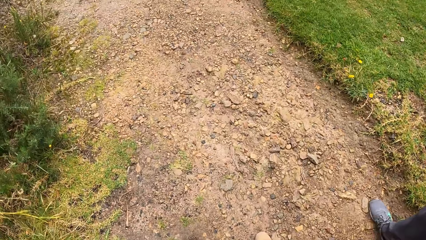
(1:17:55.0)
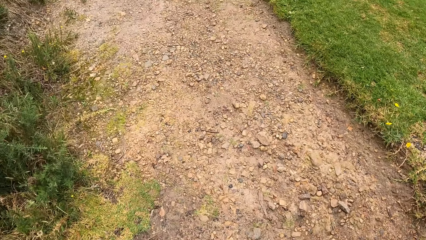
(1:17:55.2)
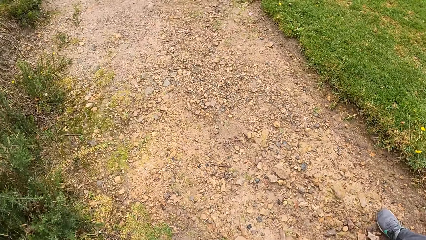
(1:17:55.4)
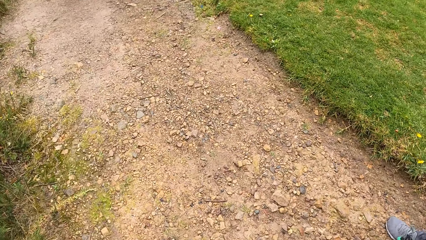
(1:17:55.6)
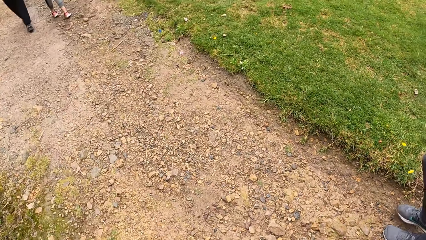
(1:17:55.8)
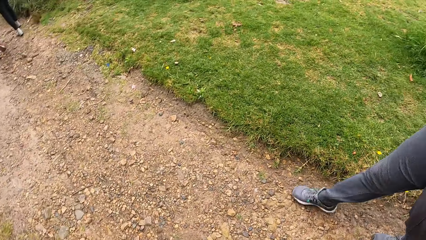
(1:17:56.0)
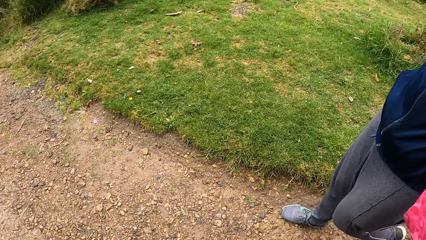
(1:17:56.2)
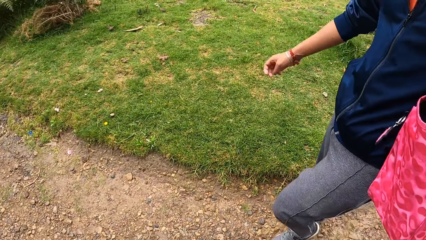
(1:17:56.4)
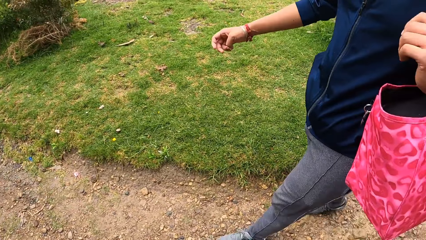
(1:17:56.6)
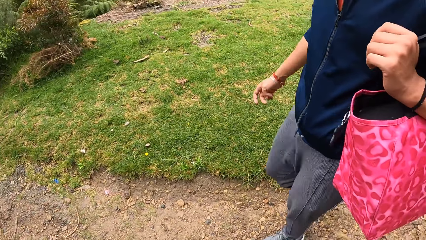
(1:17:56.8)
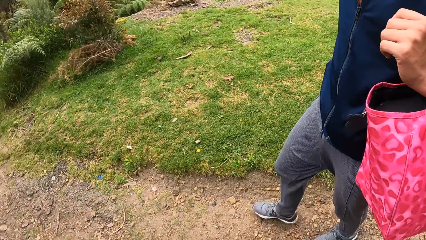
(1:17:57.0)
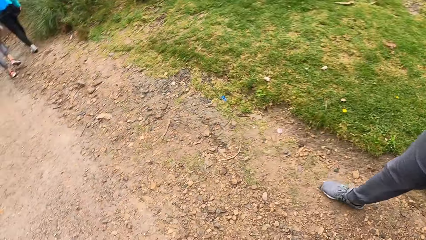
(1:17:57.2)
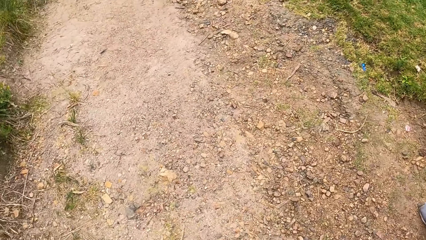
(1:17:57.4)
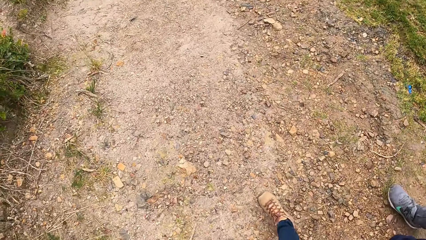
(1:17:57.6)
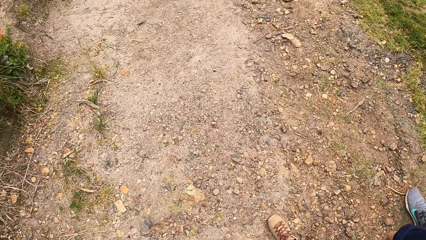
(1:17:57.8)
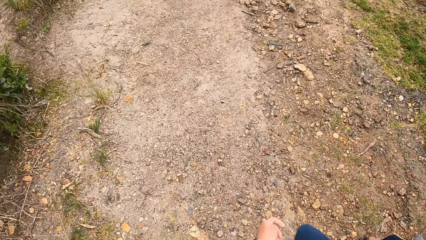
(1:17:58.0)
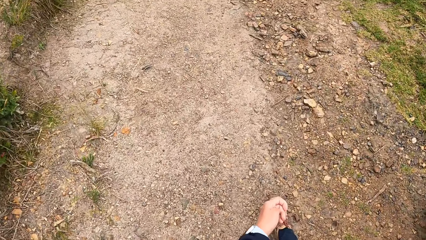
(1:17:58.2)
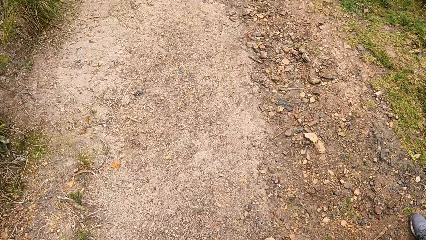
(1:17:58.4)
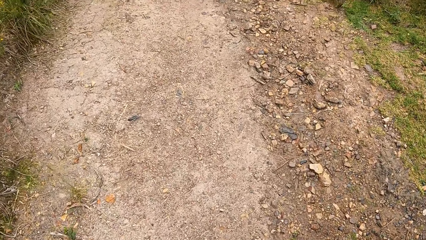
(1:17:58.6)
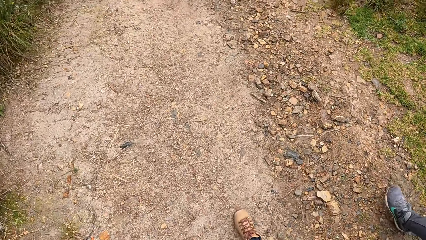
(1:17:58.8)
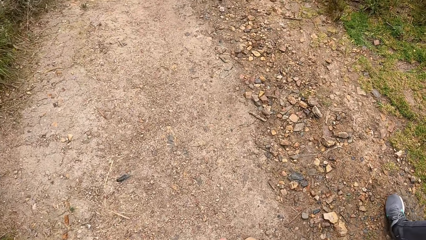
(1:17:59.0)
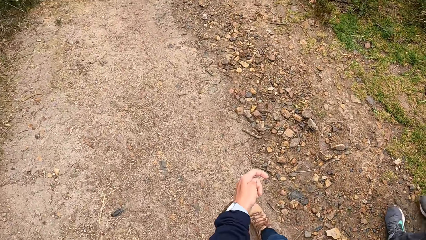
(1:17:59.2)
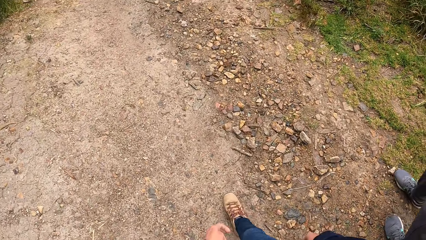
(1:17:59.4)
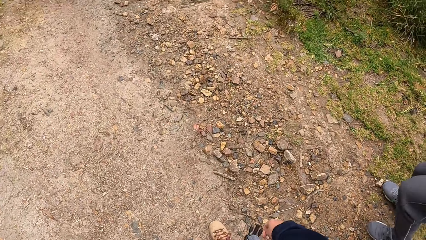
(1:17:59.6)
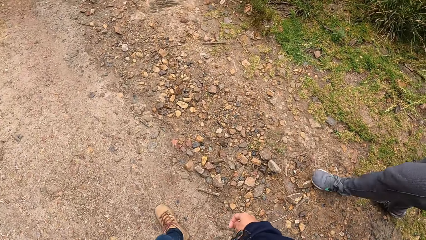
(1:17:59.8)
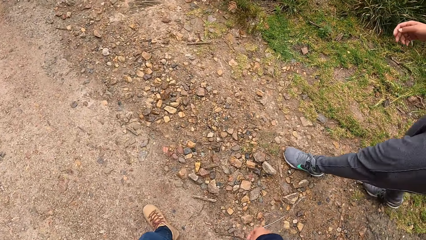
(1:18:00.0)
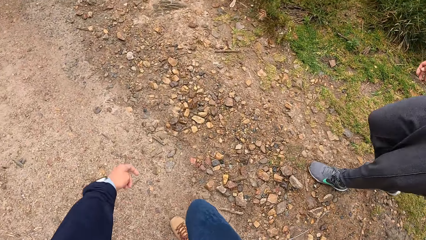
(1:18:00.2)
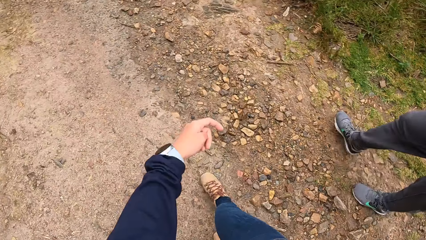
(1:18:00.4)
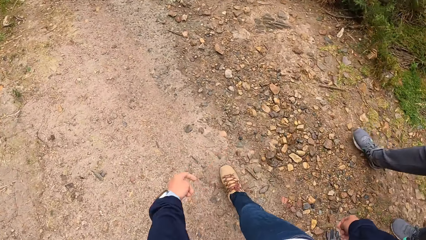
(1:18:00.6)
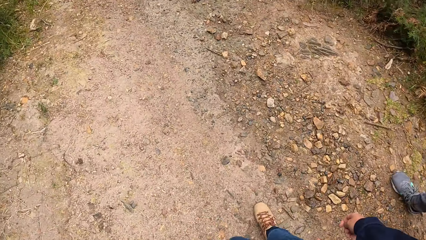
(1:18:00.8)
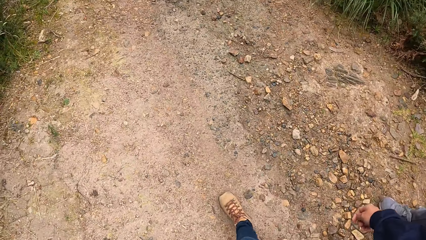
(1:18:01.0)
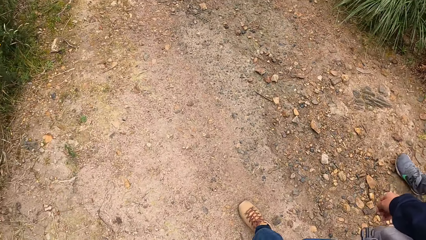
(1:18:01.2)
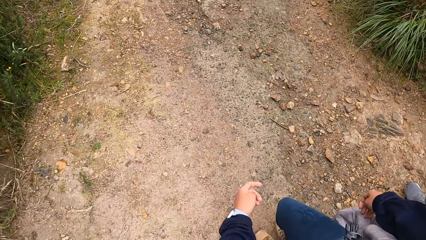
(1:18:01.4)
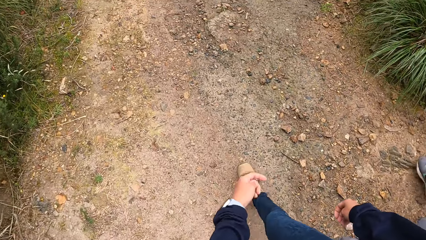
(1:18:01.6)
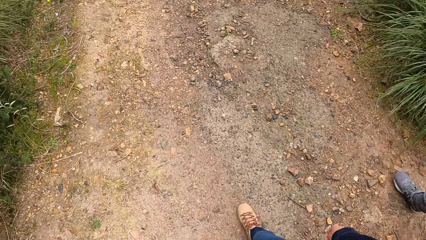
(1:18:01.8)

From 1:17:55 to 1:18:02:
The camera wearer converses with a man.

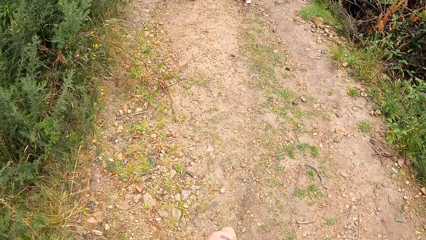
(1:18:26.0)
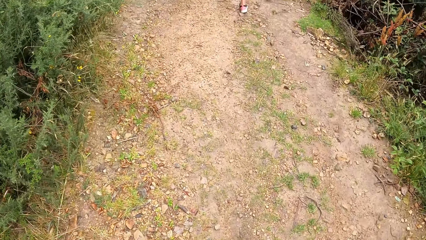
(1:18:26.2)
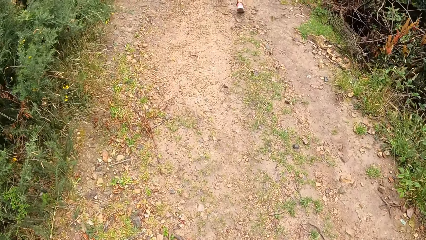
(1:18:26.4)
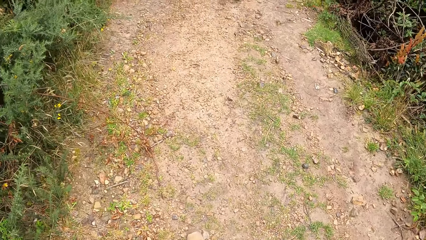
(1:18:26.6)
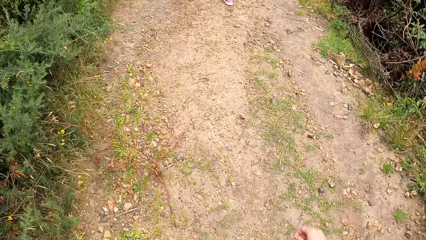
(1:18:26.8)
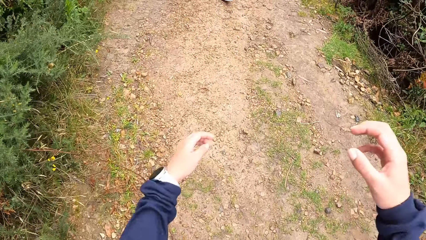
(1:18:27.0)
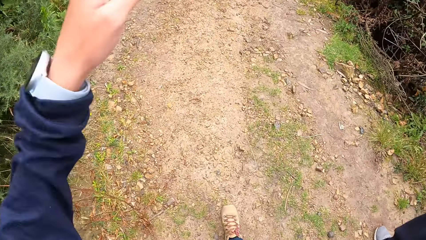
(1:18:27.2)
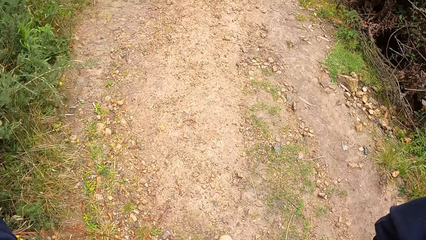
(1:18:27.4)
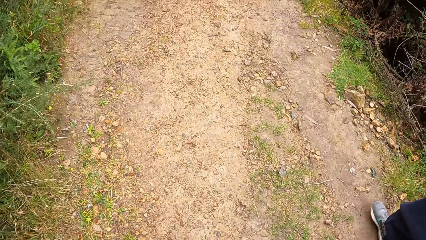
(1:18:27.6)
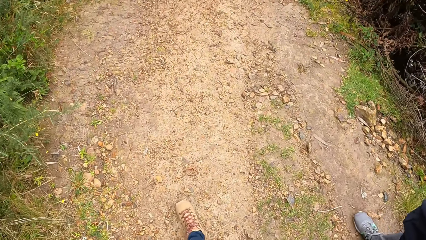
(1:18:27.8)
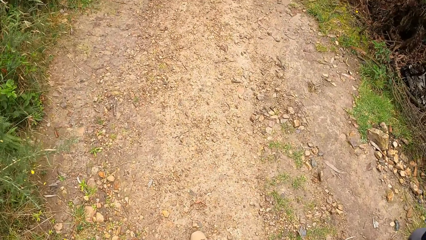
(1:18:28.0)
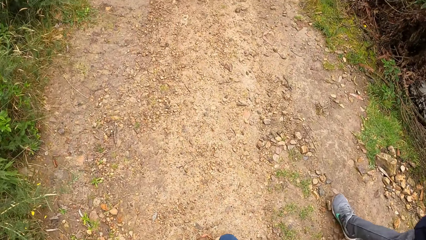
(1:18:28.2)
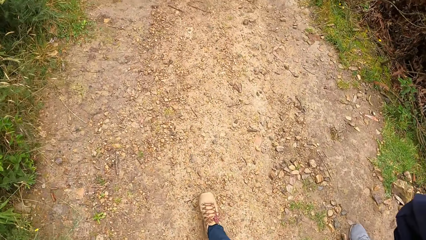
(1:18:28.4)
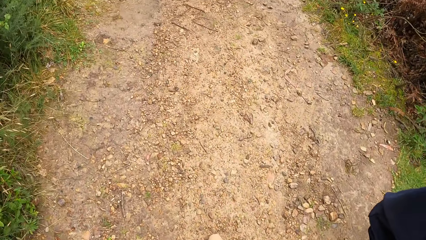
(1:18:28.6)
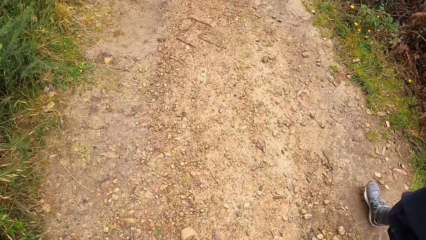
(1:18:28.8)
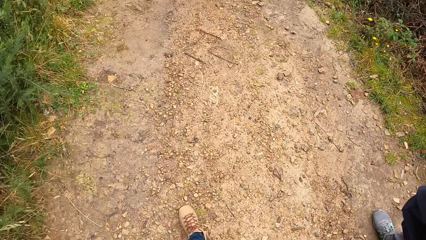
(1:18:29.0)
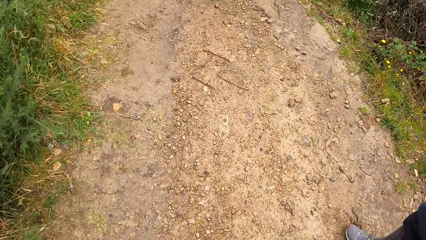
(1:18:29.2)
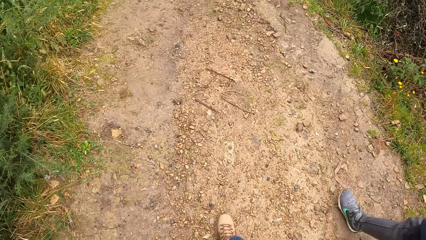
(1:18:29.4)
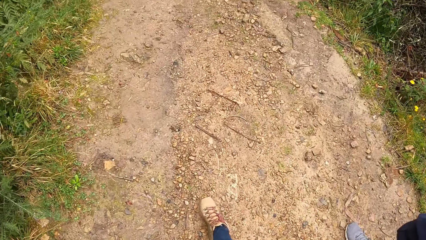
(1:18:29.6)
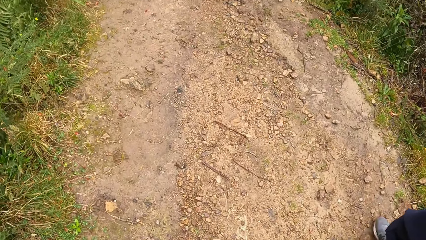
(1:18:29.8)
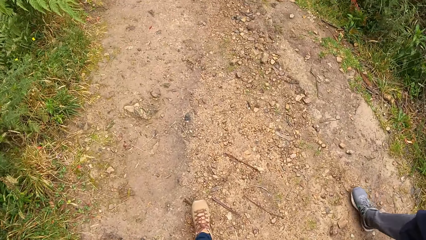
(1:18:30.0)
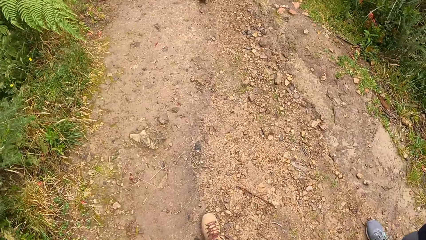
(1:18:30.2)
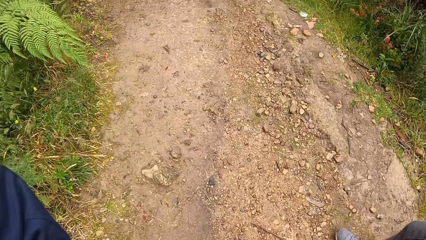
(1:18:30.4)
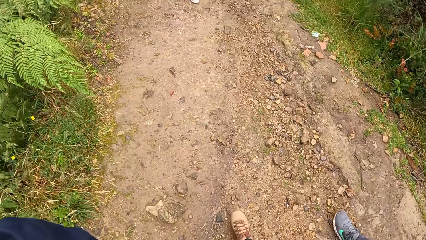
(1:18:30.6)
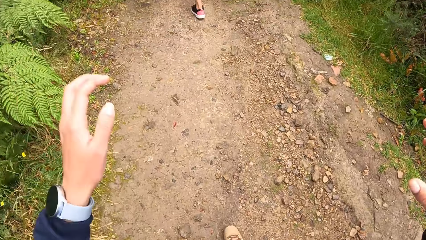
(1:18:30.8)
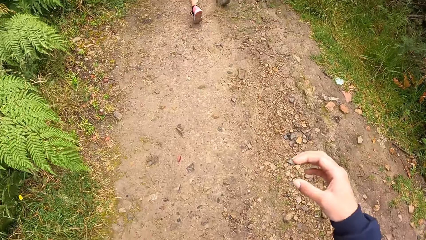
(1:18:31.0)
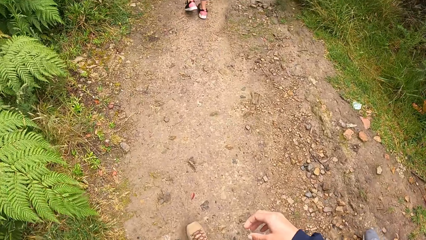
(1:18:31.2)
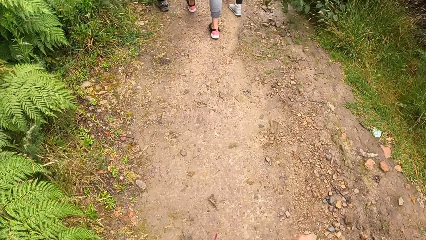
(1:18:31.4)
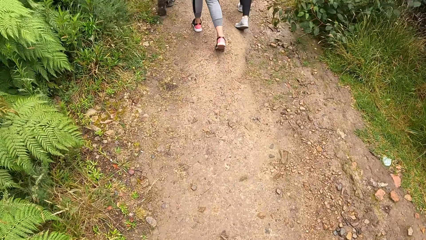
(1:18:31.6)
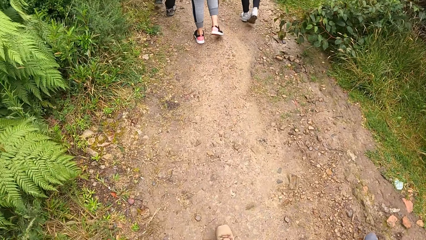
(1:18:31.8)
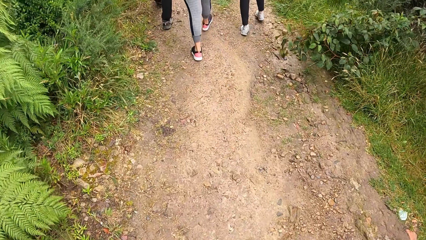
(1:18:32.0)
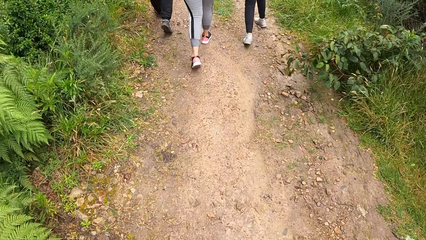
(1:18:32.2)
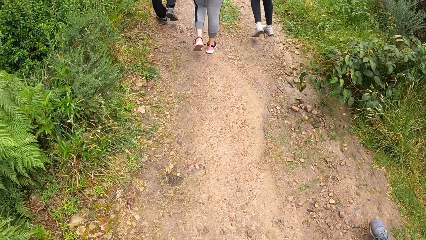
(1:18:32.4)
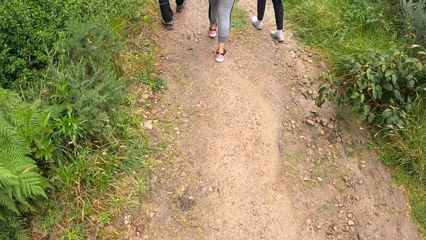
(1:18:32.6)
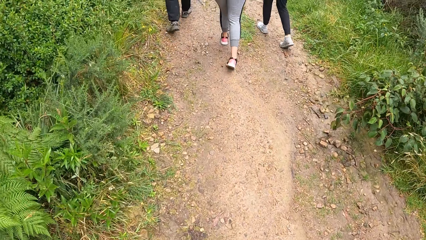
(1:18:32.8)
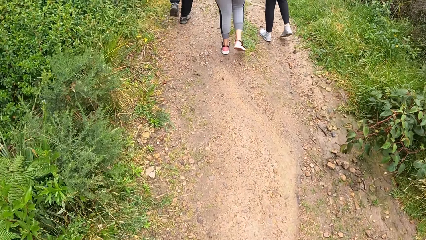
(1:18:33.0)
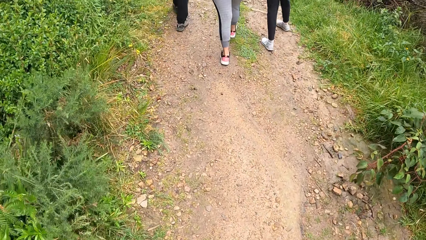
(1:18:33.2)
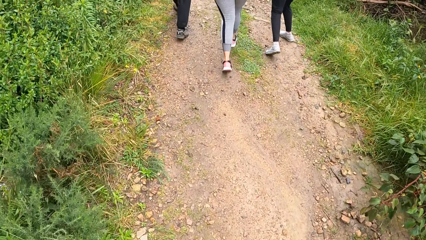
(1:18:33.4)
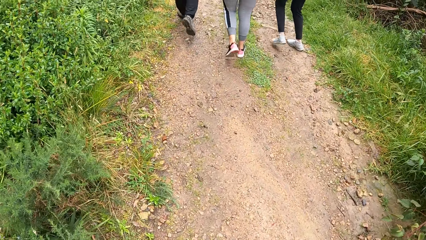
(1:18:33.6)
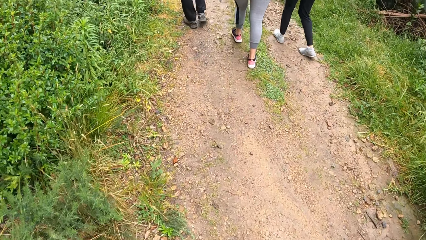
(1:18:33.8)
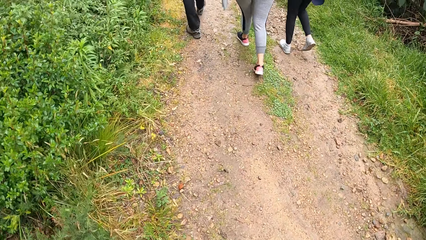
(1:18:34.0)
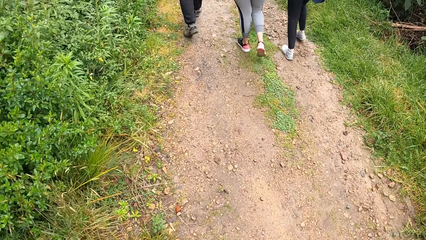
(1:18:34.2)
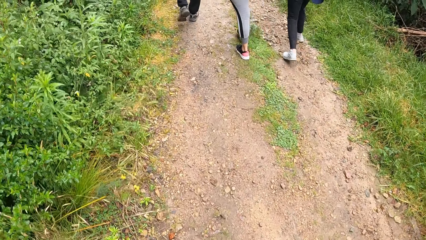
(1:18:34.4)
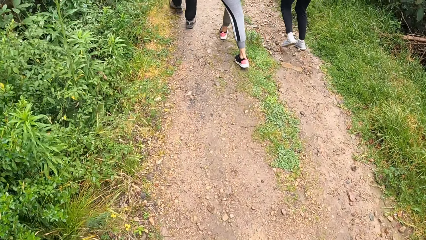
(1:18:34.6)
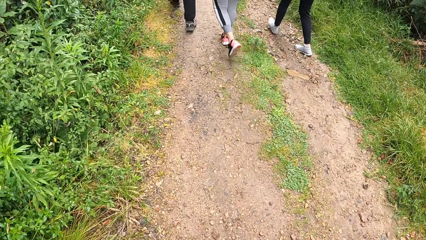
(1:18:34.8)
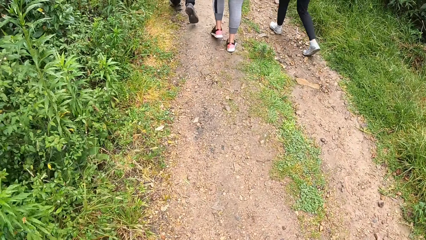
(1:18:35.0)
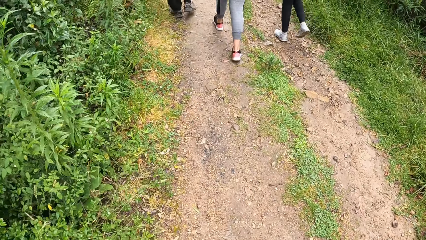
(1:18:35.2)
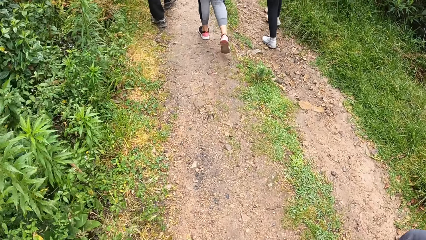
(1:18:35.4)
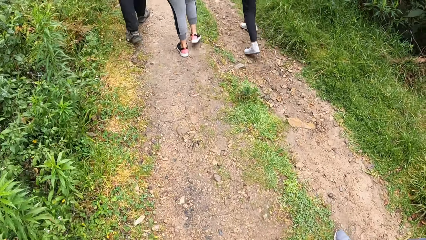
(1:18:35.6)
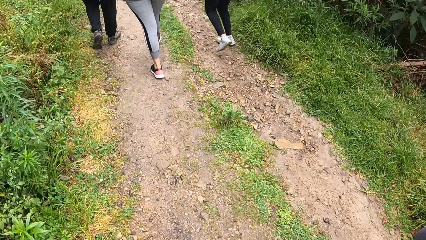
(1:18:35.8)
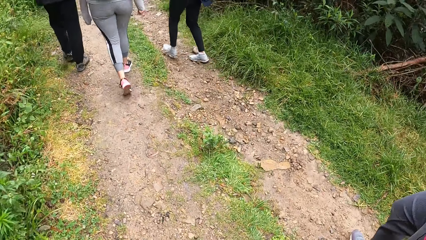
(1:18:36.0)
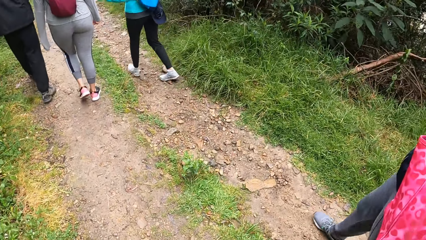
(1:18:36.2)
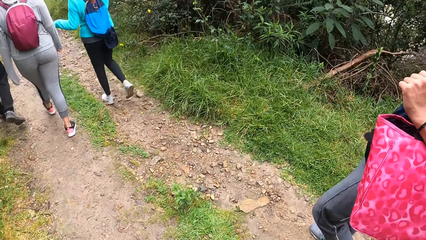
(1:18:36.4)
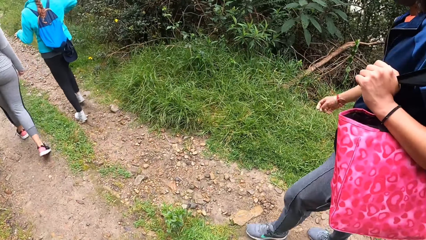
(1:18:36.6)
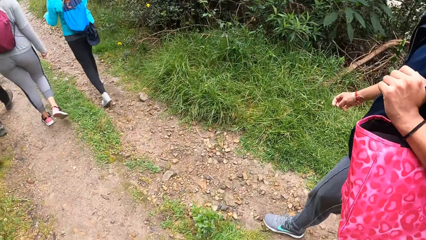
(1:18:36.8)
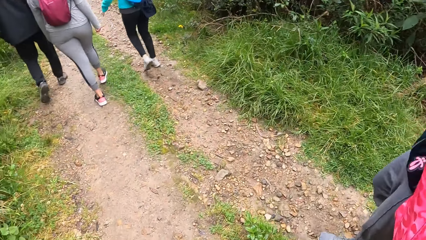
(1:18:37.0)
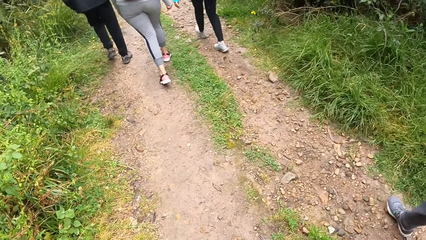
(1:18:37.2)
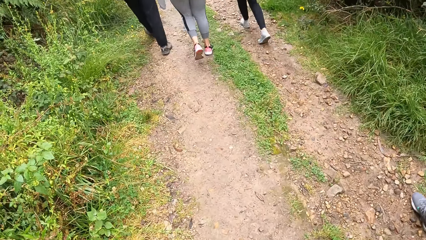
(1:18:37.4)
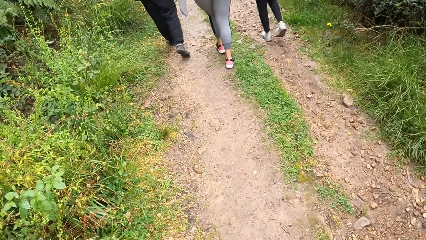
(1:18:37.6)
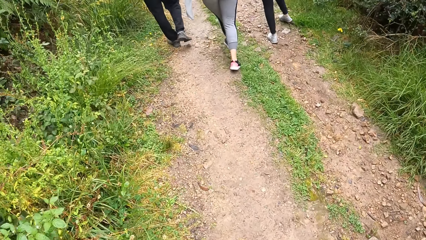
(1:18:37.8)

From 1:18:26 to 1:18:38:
The camera wearer adjusts the camera on his head with both hands. He drops both hands down.
